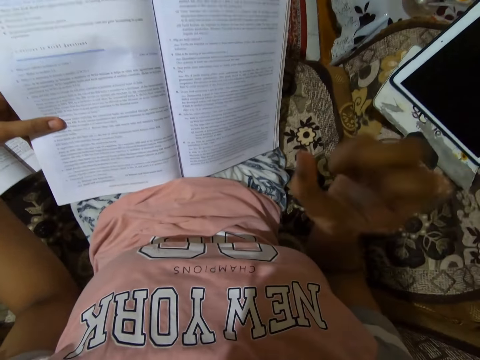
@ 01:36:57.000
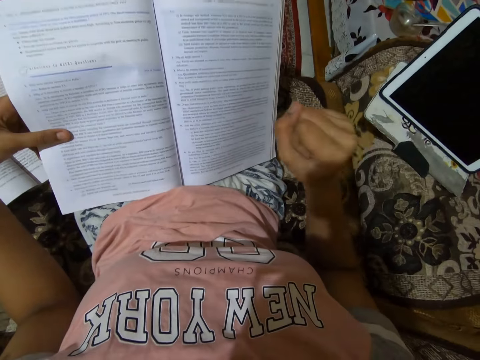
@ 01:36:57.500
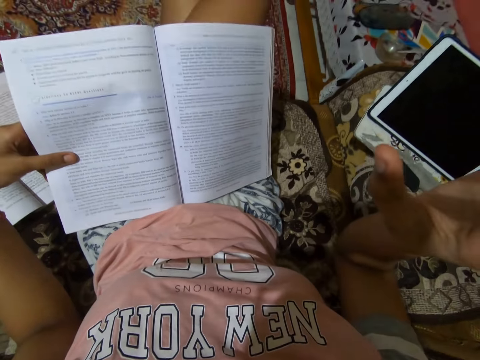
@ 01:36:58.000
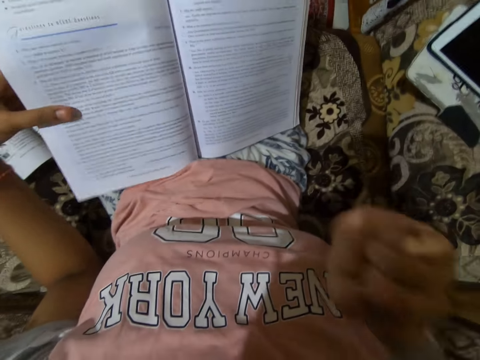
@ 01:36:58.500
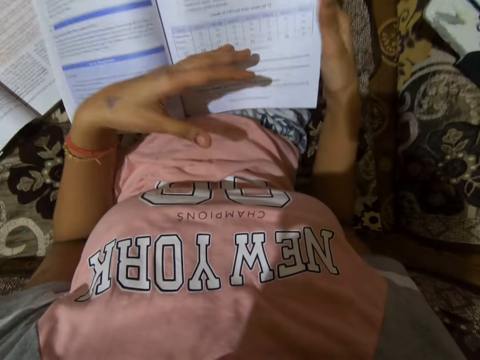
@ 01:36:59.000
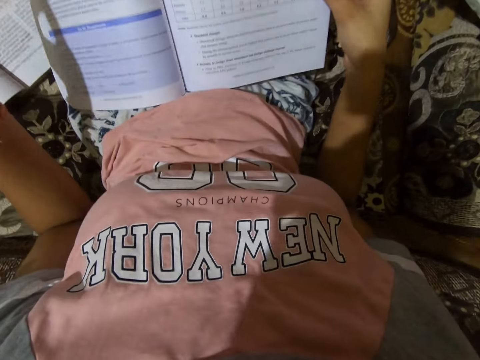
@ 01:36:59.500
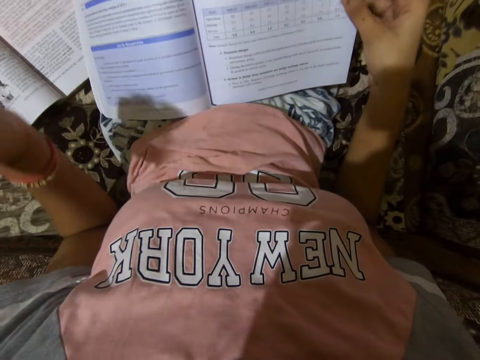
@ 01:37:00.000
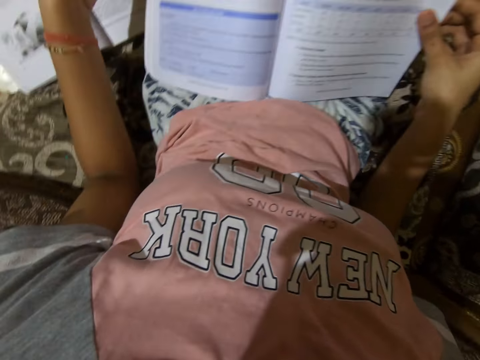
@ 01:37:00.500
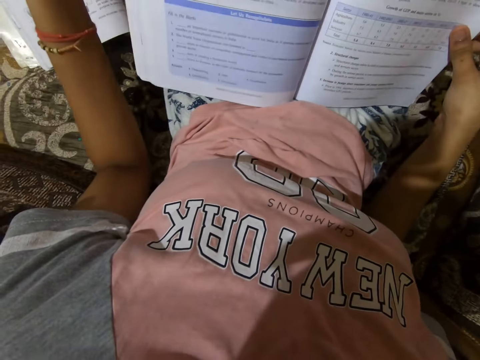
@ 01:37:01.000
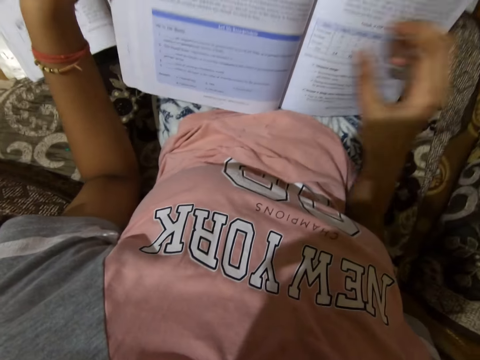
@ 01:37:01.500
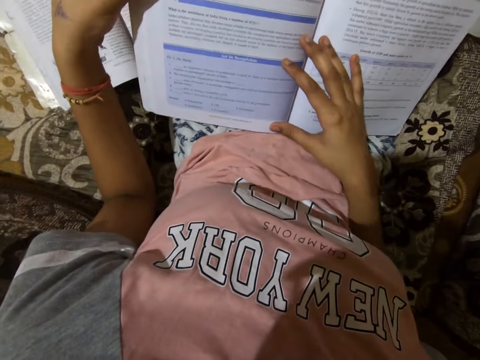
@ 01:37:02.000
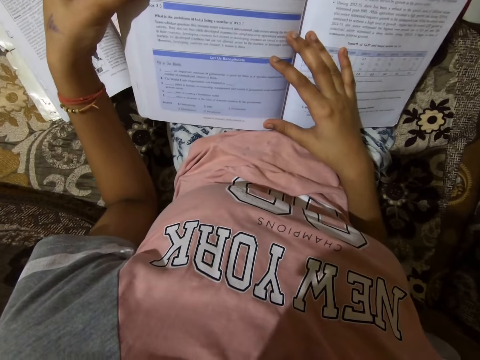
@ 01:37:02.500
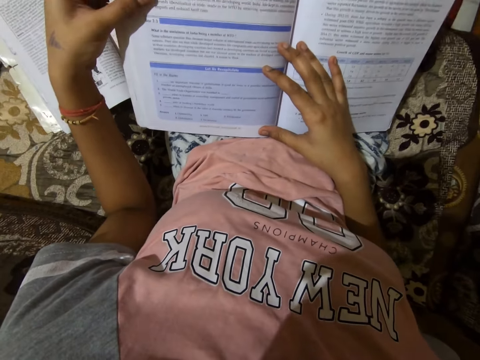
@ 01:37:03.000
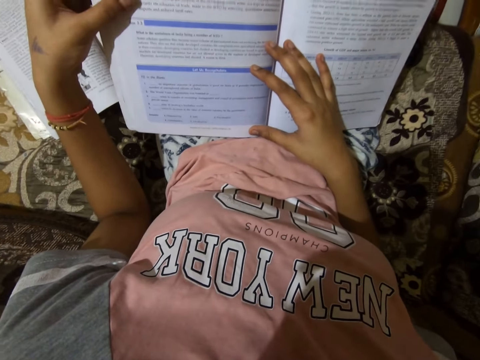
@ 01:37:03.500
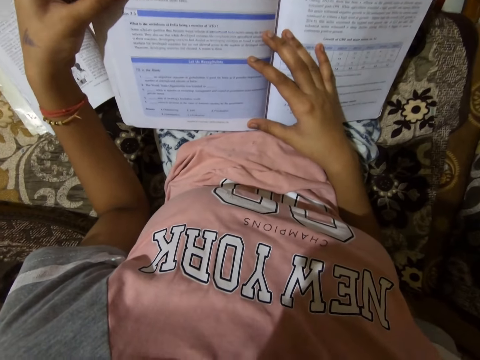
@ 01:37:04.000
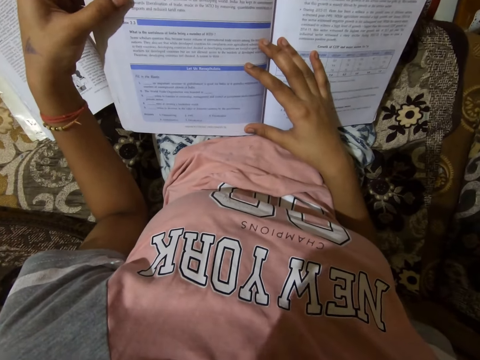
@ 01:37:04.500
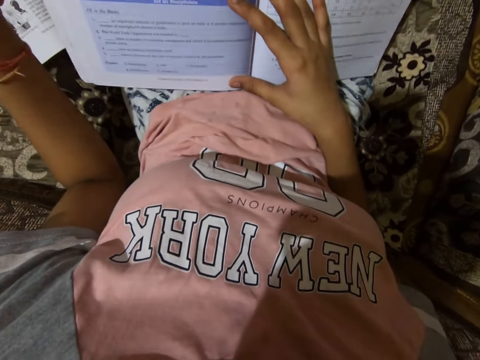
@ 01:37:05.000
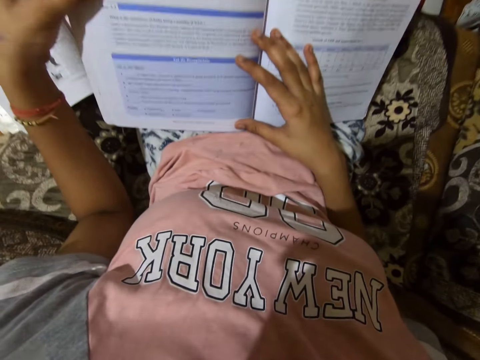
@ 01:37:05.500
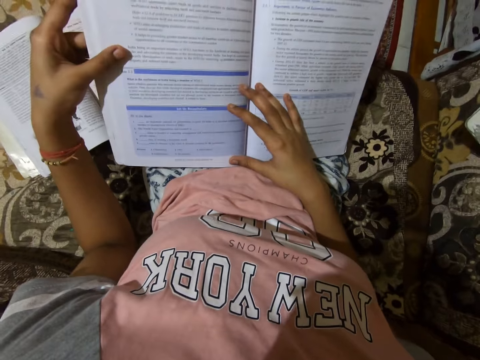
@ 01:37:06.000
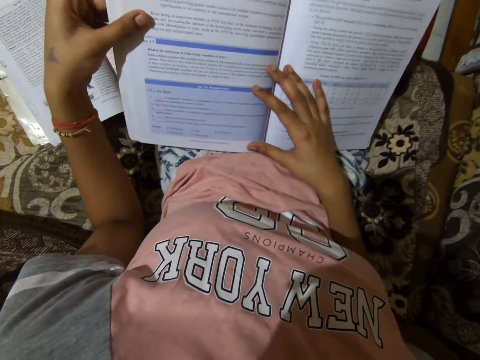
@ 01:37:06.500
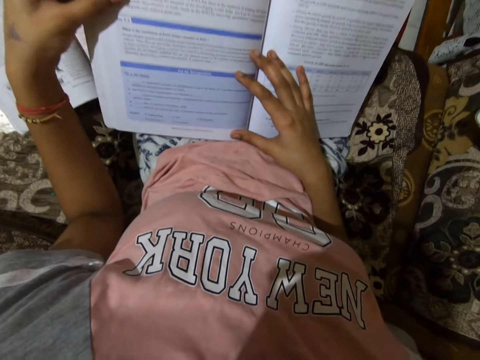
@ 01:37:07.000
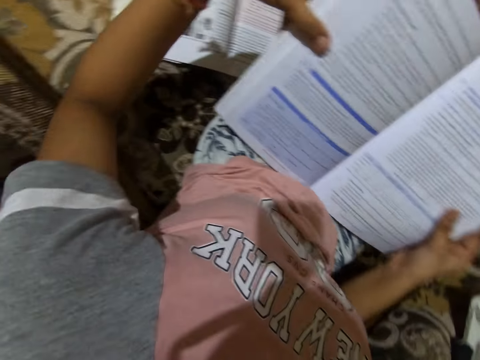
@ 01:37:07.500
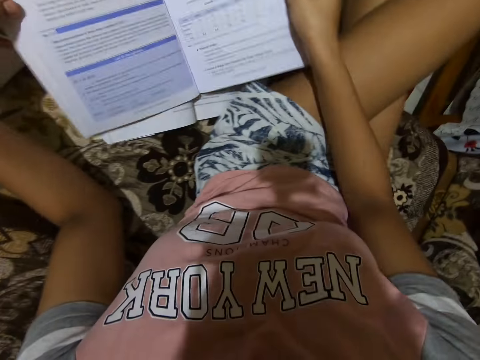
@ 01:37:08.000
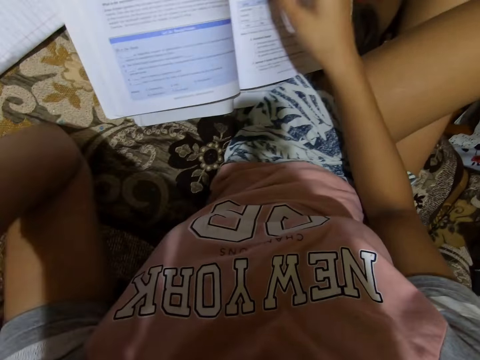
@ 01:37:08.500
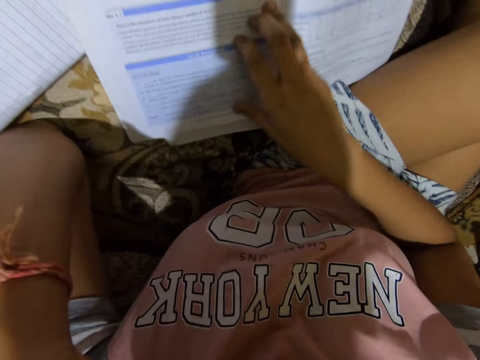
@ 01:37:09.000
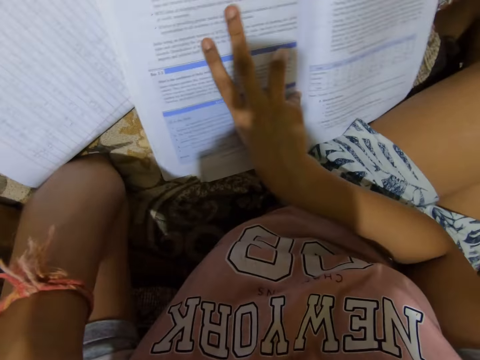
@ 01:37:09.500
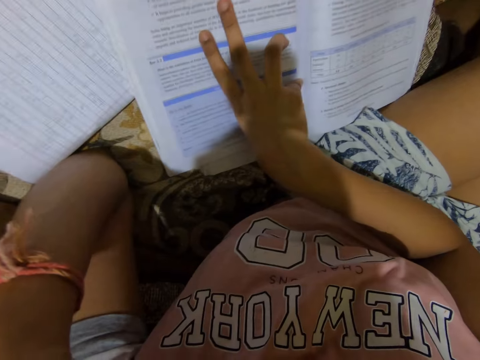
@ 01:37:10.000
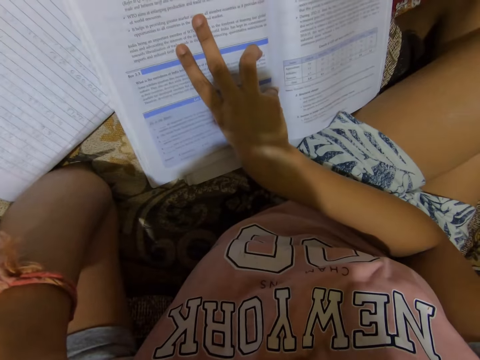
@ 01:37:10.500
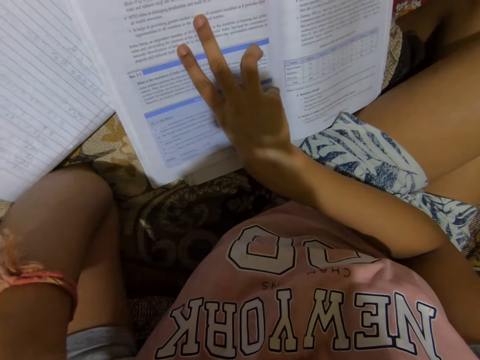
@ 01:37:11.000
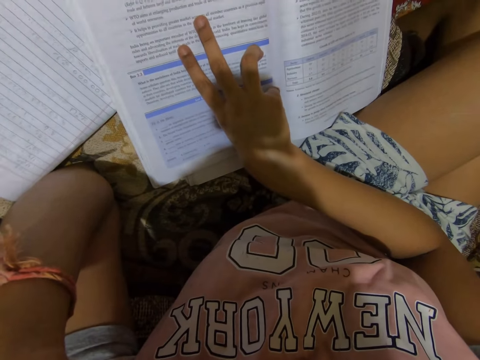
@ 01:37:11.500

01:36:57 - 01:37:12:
The camera wearer opens the leaf of the textbook. She places her right hand on the textbook. She reads on the book. She moves the textbook from her lap to the couch. She drops the book. She places her right hand on the textbook. She touches the face.

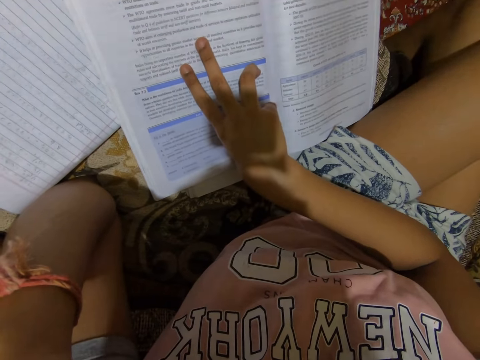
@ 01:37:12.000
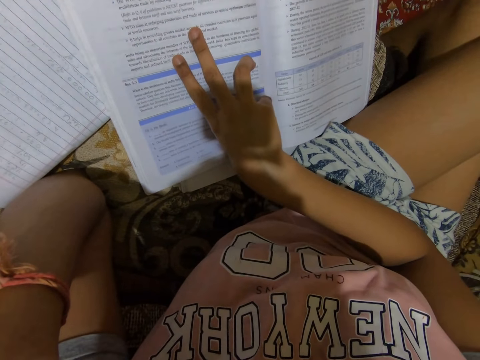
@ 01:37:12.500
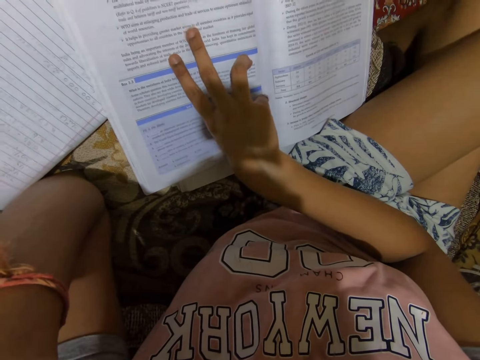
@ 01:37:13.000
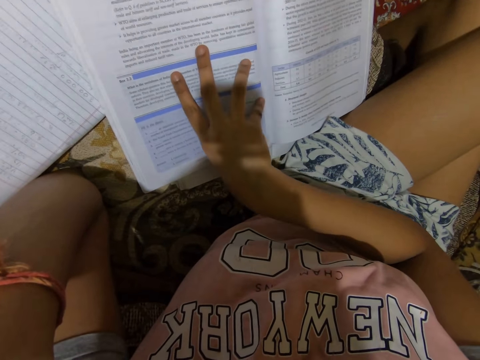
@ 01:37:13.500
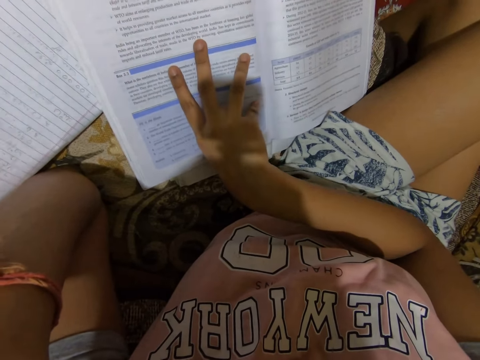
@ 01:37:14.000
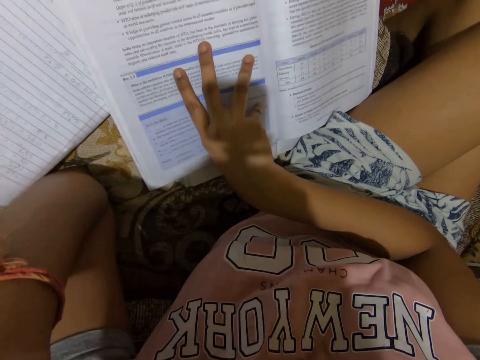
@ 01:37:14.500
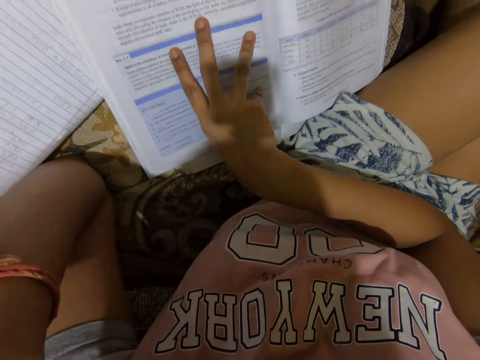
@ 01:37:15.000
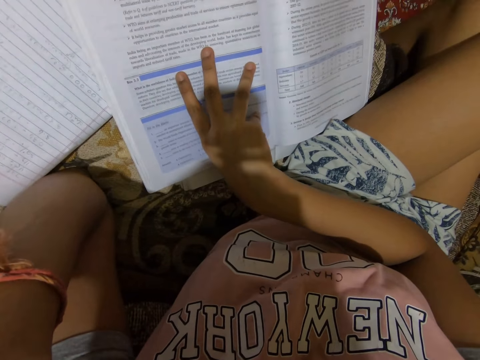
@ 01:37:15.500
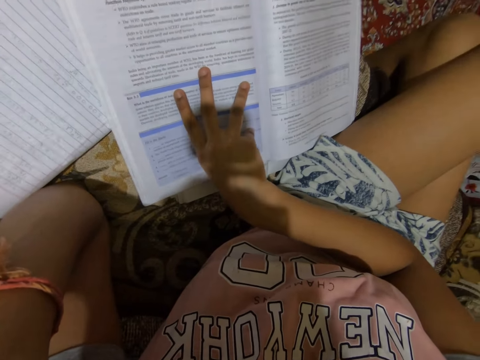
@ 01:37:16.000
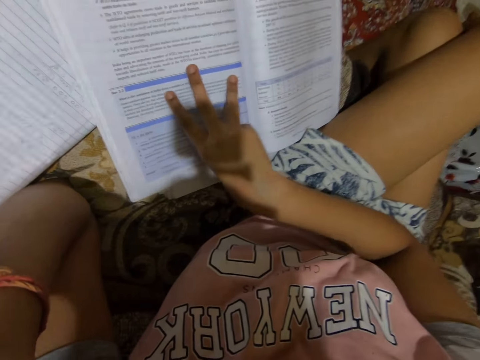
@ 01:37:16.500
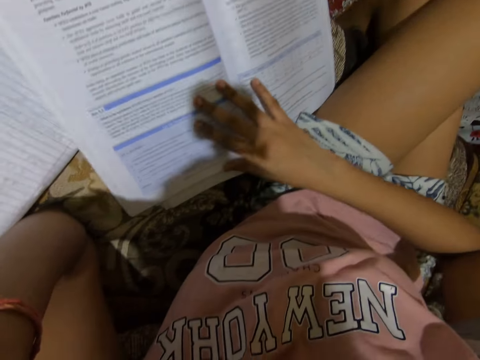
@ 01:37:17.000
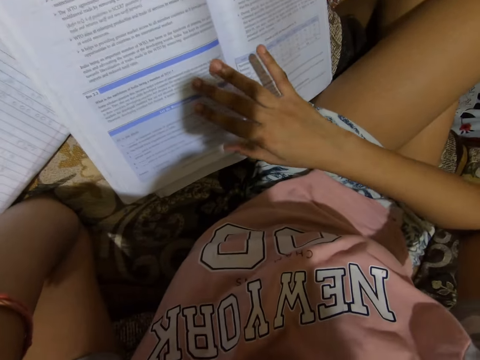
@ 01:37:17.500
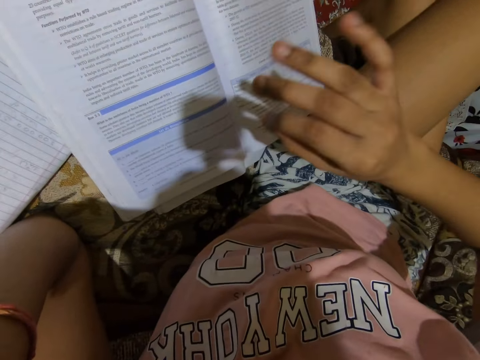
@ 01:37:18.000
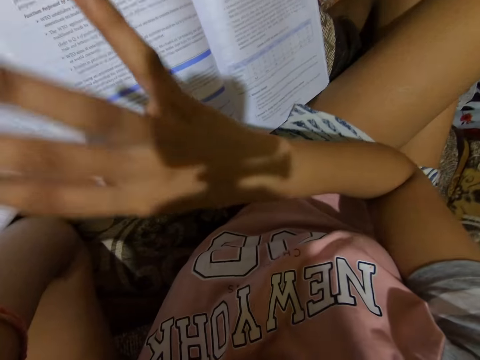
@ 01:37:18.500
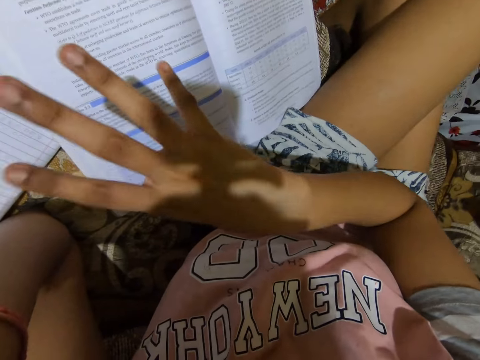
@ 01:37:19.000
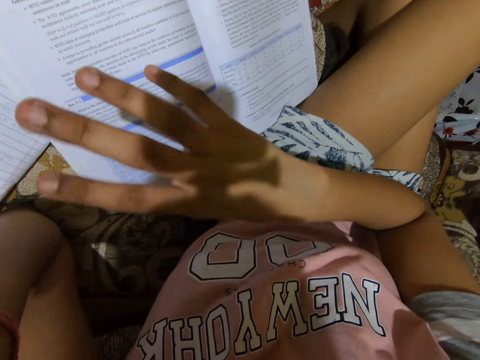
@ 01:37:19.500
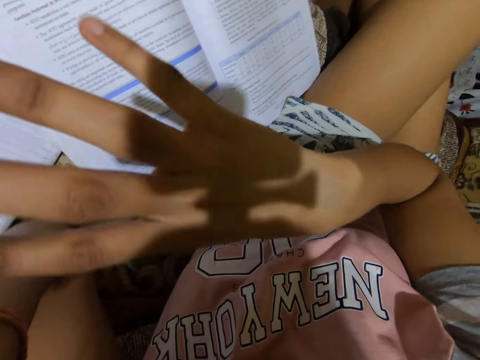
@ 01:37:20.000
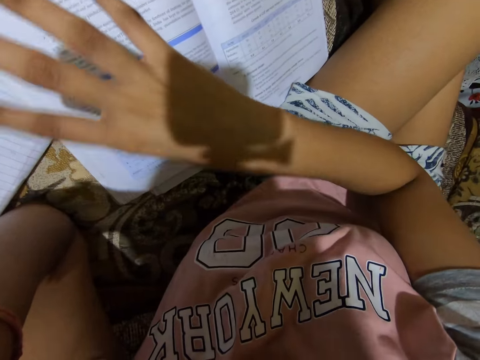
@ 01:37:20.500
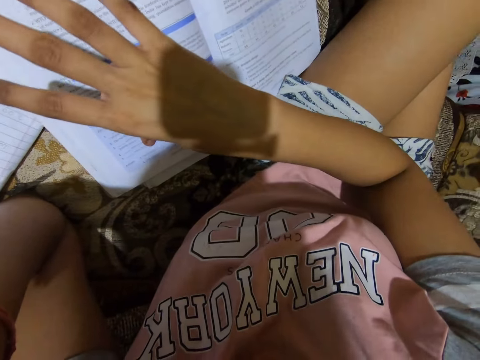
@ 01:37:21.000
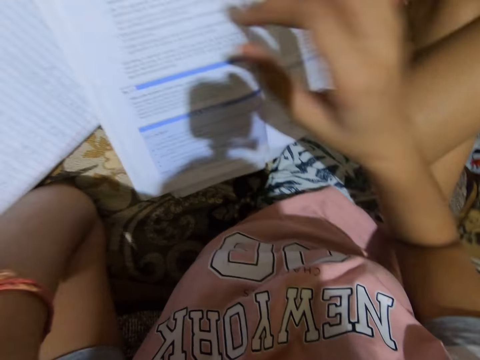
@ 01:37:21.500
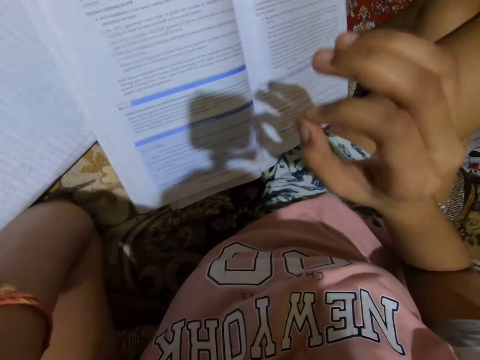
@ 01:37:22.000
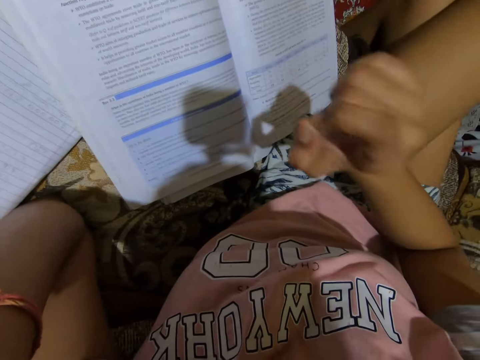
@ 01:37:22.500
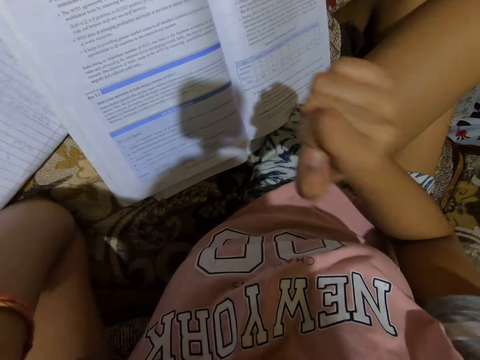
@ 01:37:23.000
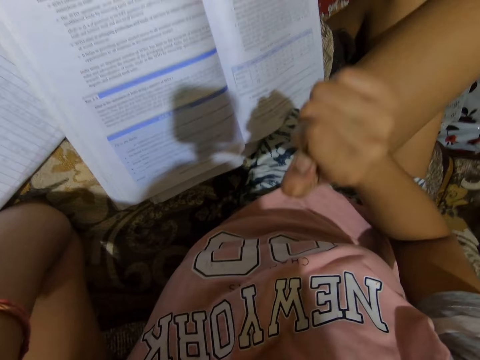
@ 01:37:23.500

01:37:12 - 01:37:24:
The camera wearer reads on the book. She removes her right hand from the textbook and gesticulates with her right hand.
